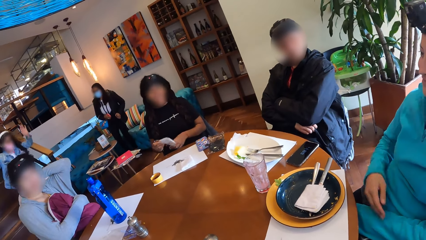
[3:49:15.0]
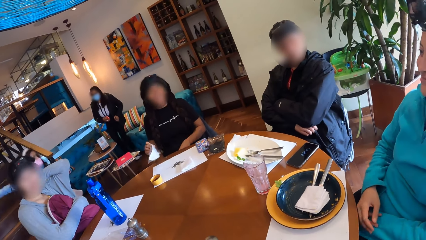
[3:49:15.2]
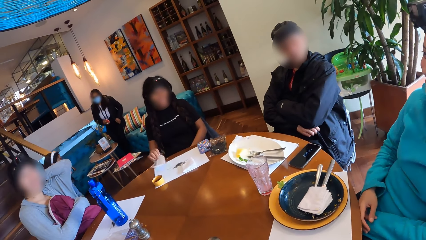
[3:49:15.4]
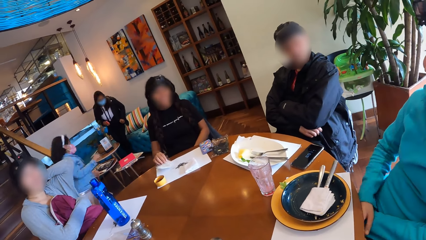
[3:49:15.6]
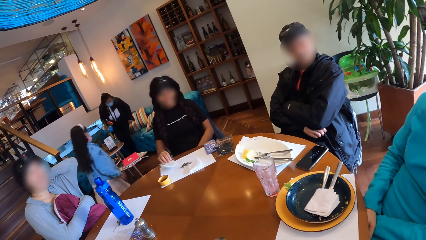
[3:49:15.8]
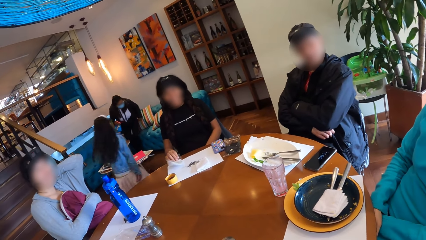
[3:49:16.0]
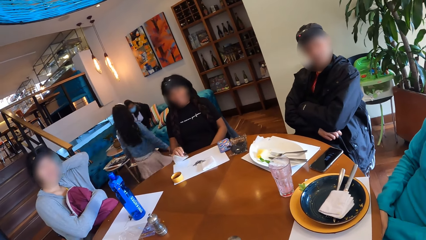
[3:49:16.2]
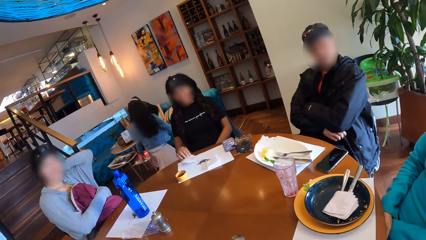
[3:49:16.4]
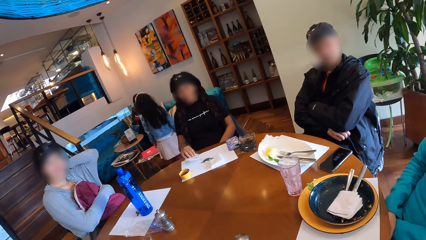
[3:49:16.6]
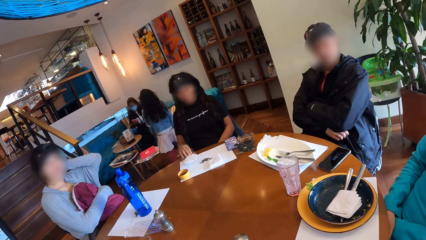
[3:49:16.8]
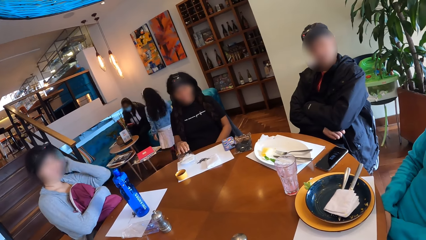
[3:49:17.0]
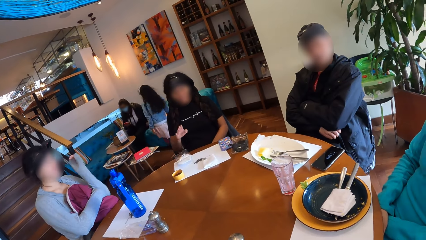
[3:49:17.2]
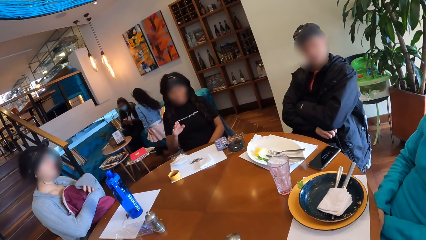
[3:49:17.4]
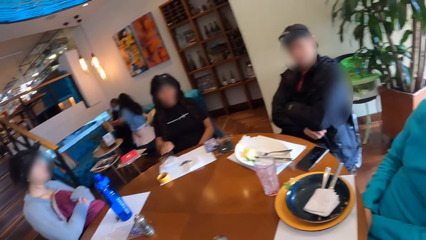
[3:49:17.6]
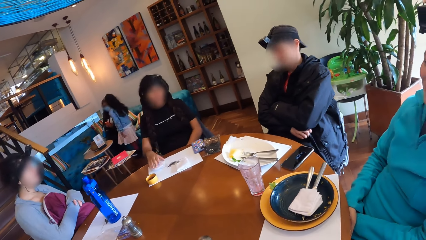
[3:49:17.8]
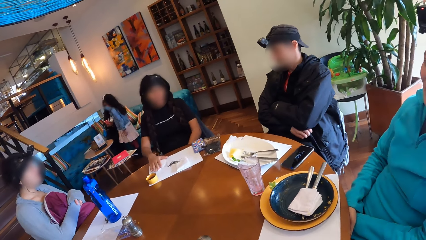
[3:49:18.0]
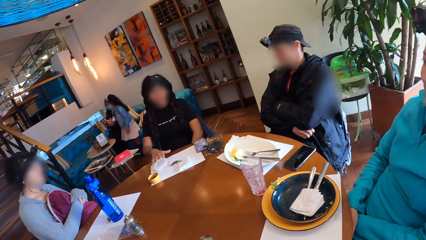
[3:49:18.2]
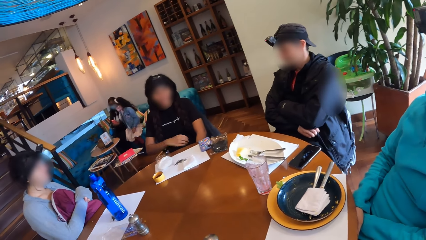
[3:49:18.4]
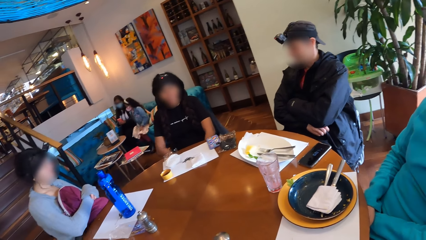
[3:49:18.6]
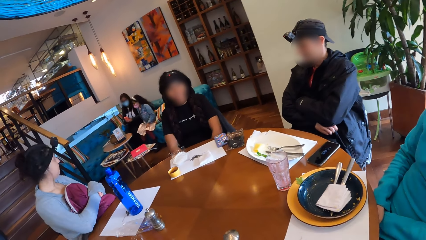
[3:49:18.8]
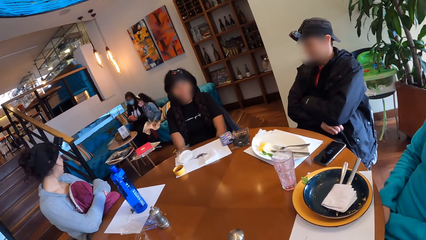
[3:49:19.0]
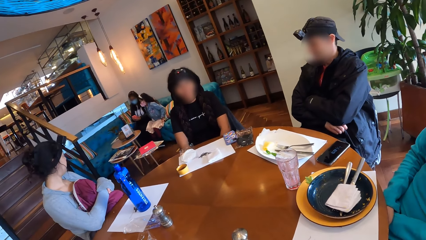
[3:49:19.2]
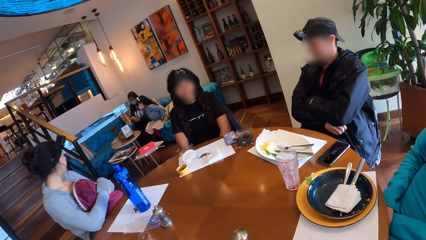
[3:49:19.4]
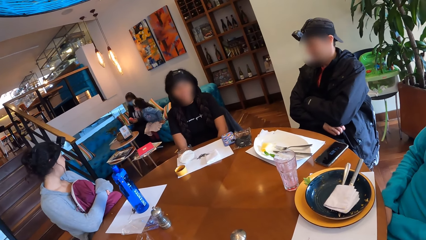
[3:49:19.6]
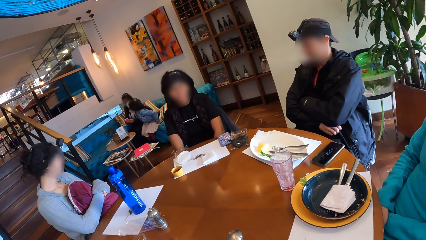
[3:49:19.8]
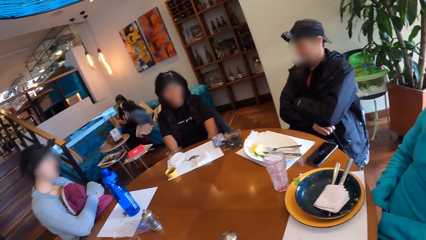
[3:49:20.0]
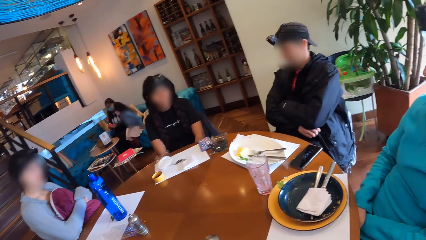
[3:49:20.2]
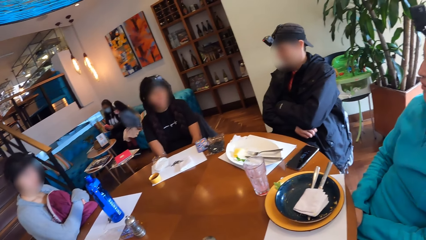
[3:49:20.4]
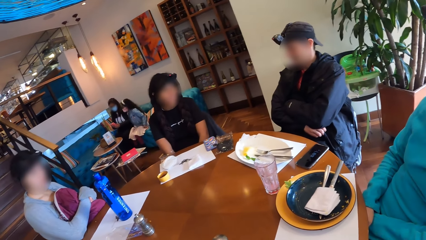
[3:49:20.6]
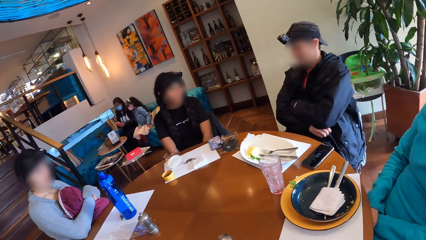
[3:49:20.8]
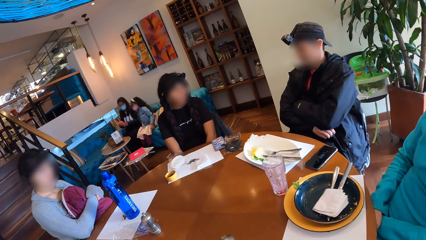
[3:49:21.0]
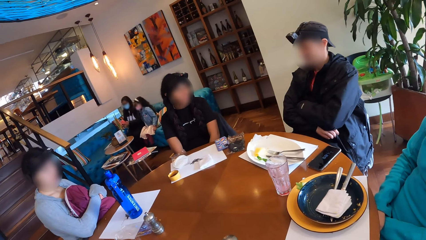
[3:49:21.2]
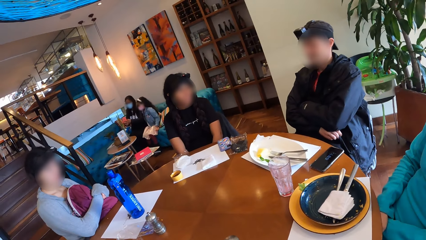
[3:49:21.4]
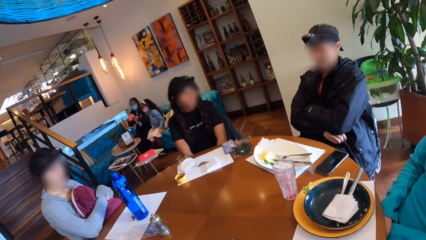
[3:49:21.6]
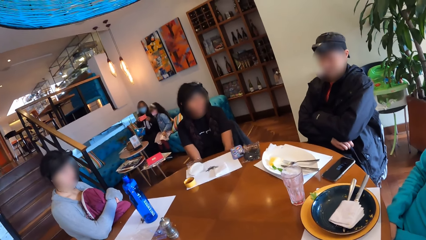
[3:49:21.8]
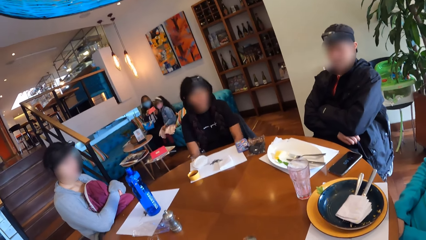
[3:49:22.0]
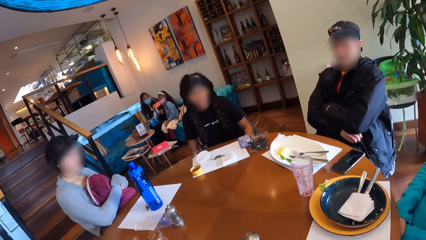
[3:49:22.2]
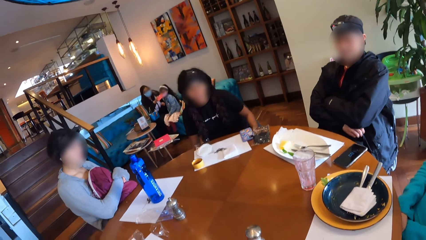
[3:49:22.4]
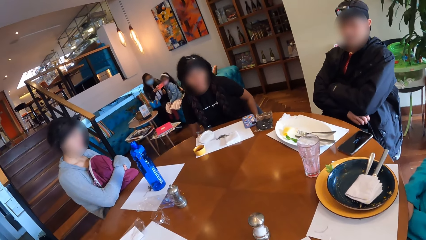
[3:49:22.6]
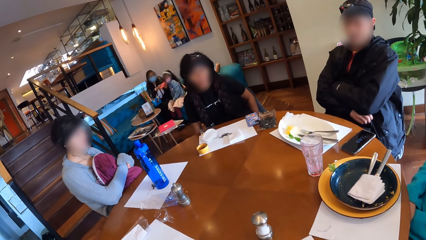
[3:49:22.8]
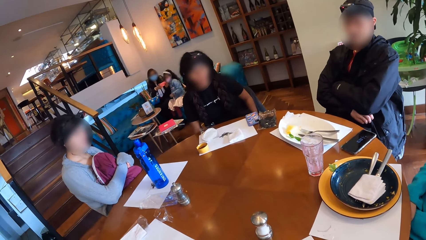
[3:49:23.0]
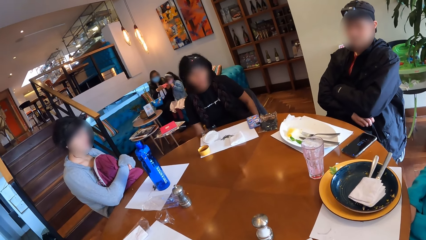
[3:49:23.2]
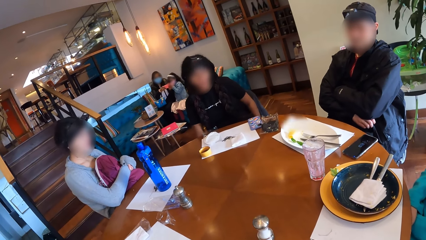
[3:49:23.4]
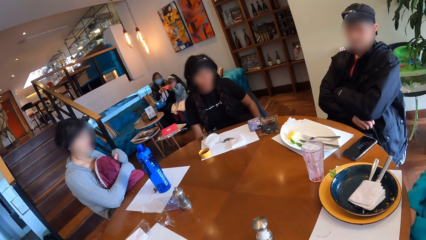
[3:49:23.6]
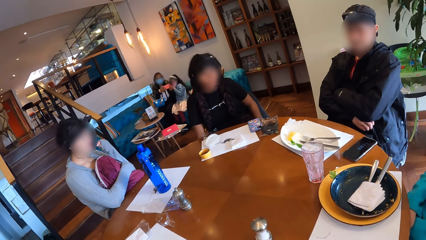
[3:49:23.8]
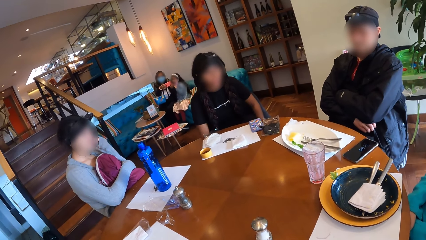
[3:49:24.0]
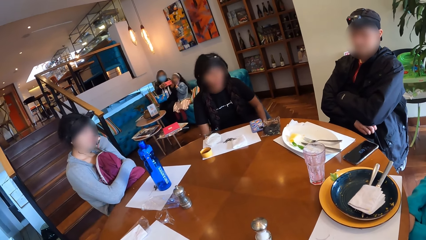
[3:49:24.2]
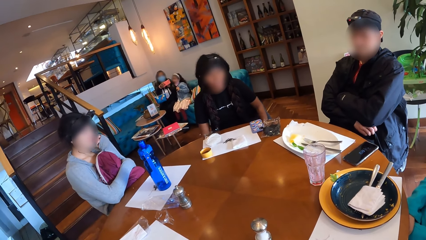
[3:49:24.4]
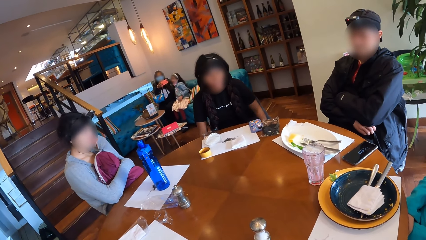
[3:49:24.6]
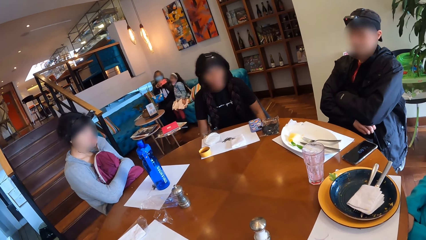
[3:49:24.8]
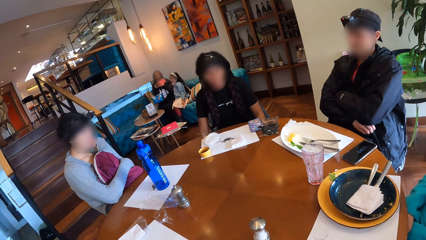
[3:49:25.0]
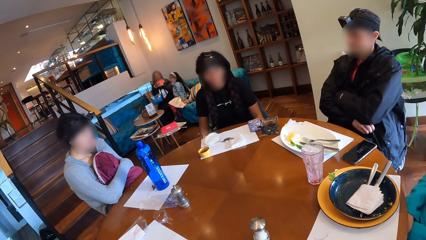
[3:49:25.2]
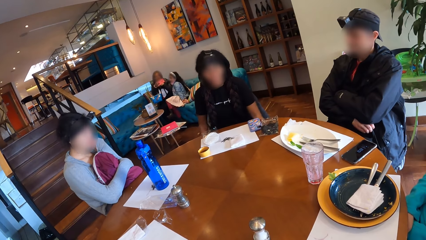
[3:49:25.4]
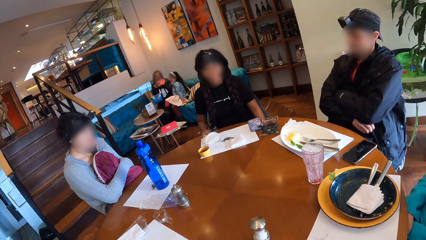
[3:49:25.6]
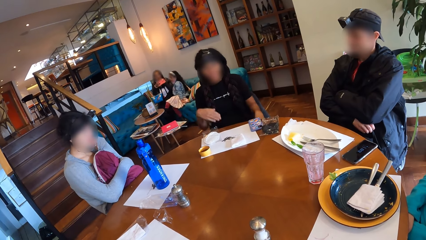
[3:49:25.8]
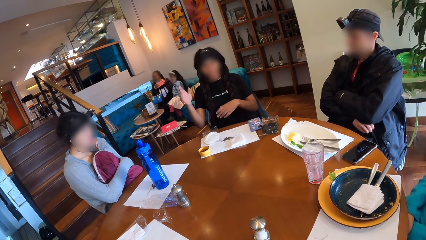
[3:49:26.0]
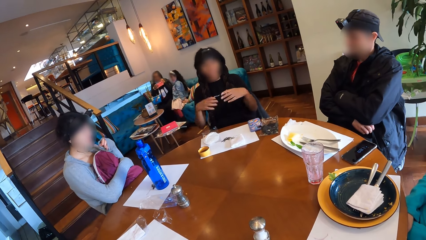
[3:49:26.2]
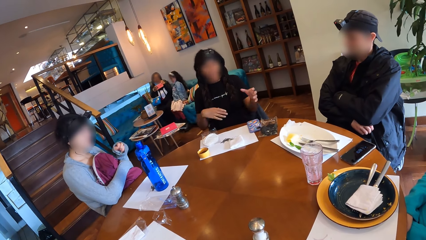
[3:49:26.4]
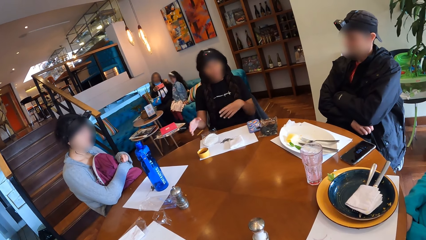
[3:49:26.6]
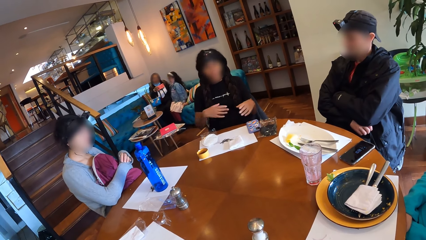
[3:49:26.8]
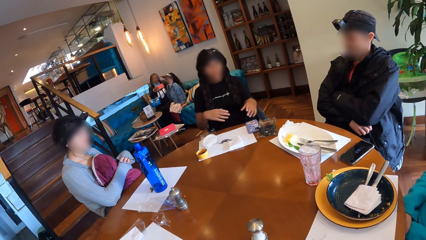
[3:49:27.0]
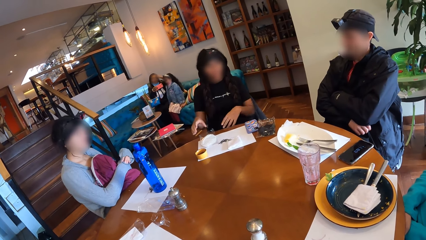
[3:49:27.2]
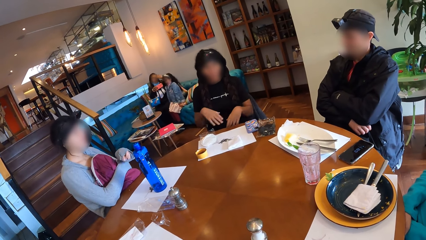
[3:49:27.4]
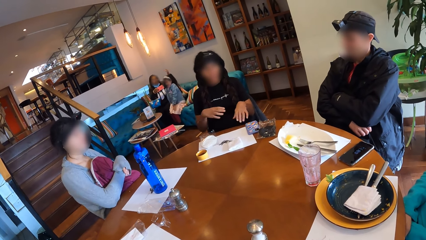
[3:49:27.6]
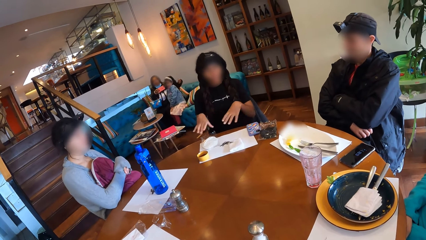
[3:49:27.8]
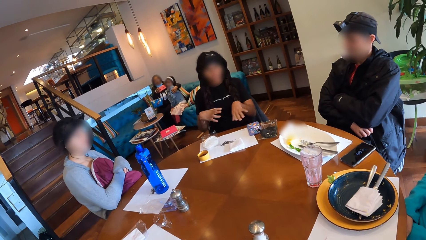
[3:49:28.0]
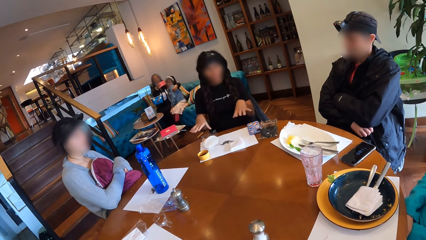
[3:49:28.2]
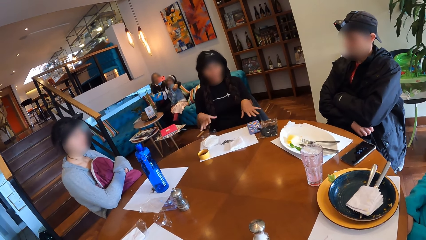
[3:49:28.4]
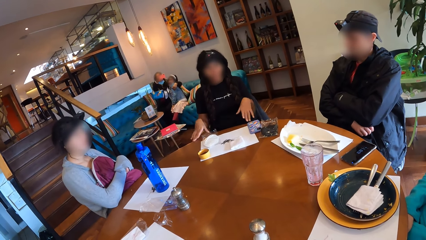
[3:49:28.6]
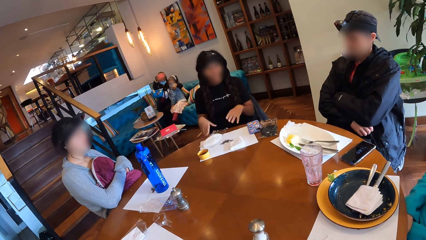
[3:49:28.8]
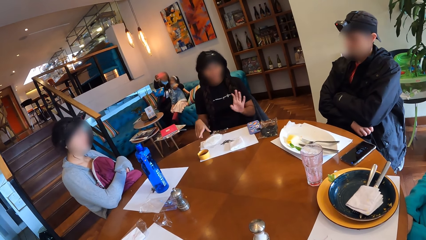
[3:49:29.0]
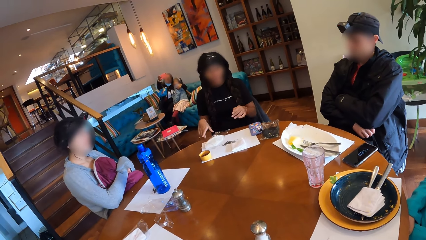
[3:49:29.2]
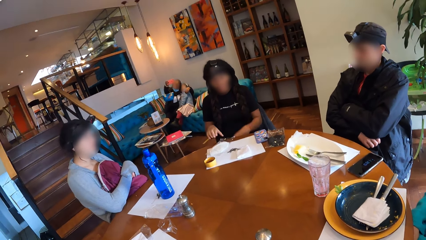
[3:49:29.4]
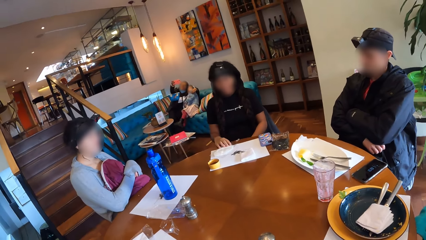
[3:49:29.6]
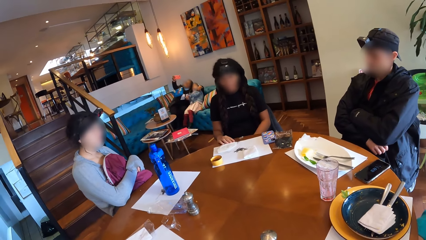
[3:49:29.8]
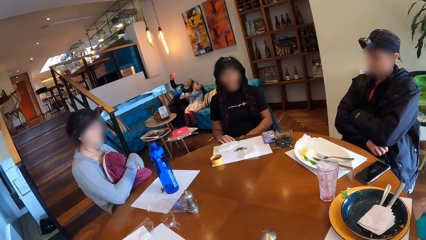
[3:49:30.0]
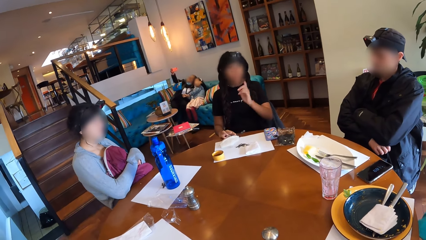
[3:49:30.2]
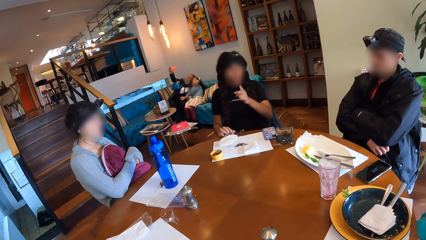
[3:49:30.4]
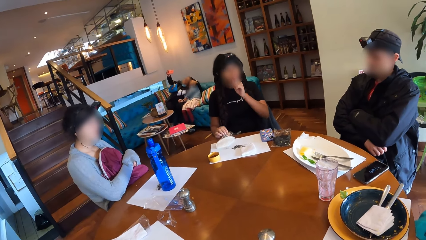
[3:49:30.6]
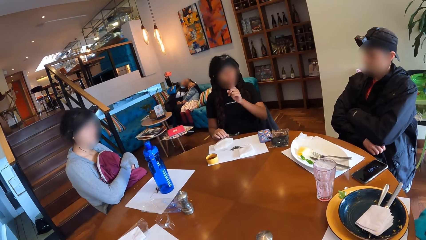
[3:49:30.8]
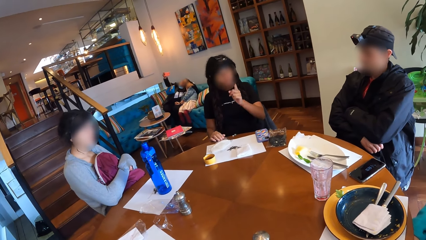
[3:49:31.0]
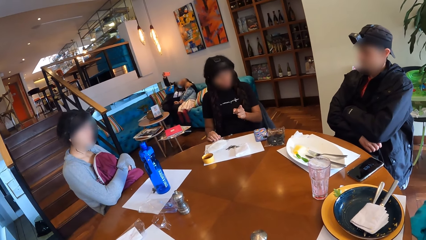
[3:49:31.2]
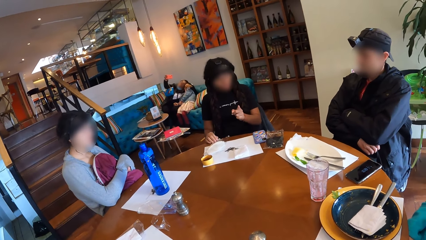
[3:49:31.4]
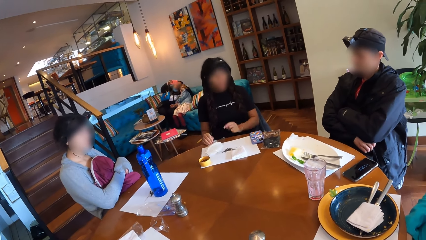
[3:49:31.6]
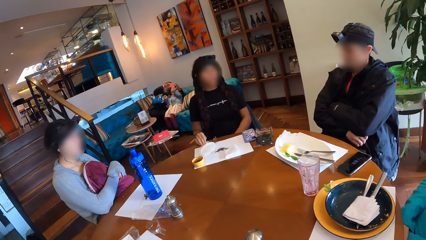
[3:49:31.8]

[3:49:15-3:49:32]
The girl moves towards the sofa. A woman nods. Another woman nods. A third woman sits on the sofa. A fourth woman drops the nylon of the nose mask in her right hand on the dining table. The girl sits on the sofa. The third woman takes a selfie of herself and the girl with a phone in her right hand. The fourth woman interacts with the camera wearer and the group of people. The first woman moves hands.
